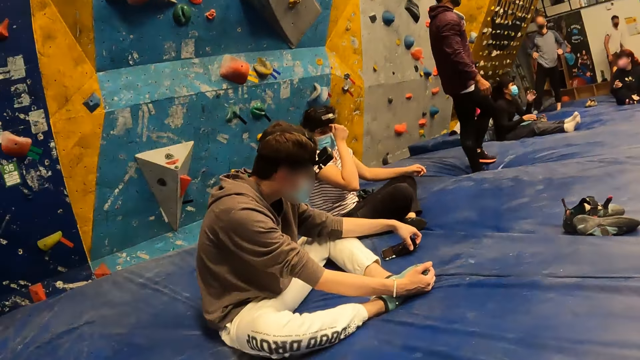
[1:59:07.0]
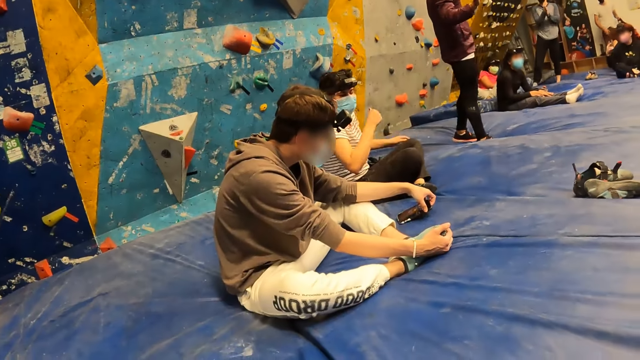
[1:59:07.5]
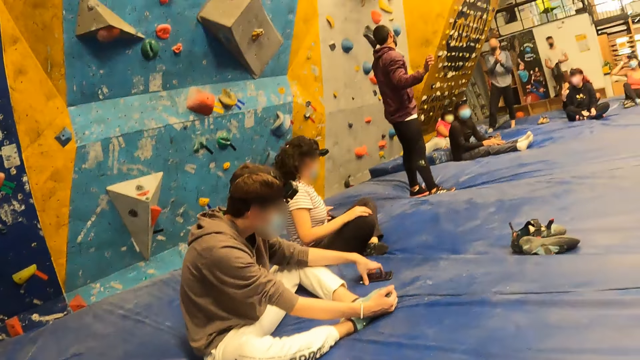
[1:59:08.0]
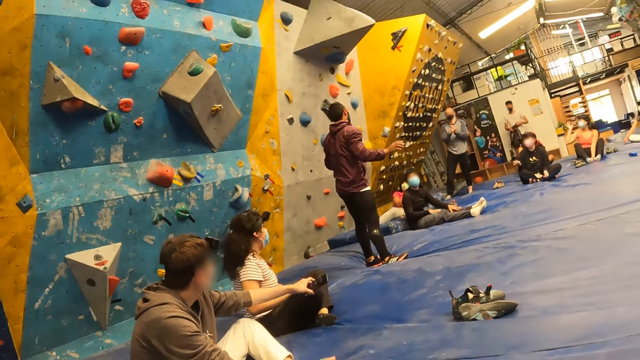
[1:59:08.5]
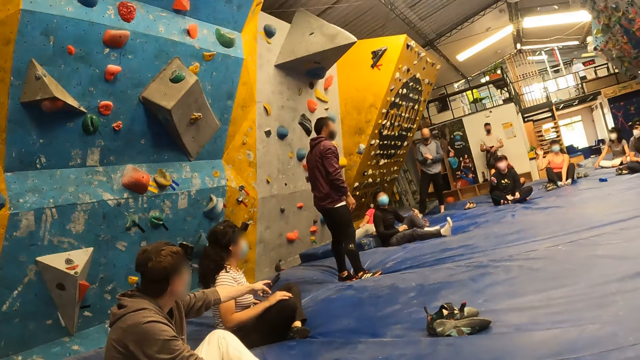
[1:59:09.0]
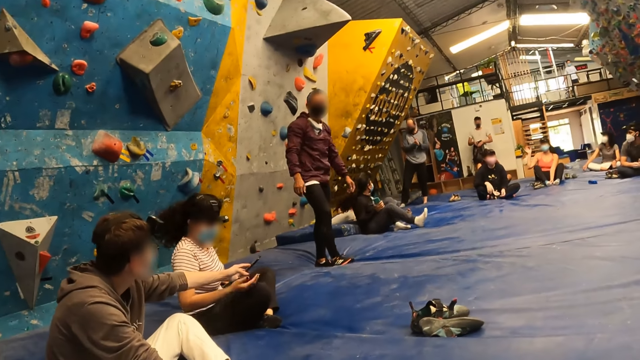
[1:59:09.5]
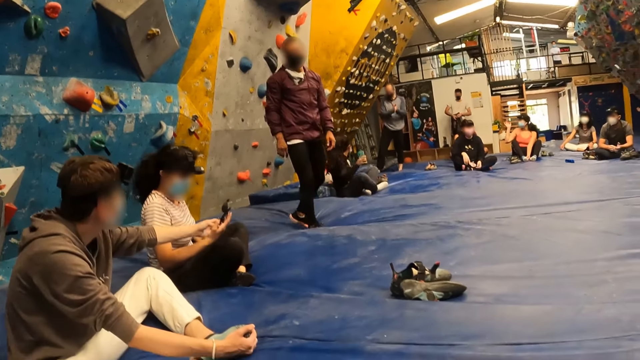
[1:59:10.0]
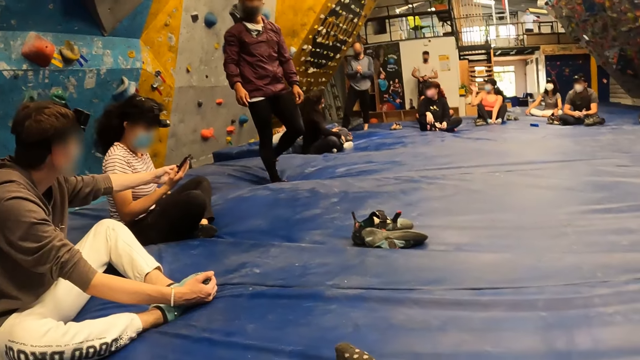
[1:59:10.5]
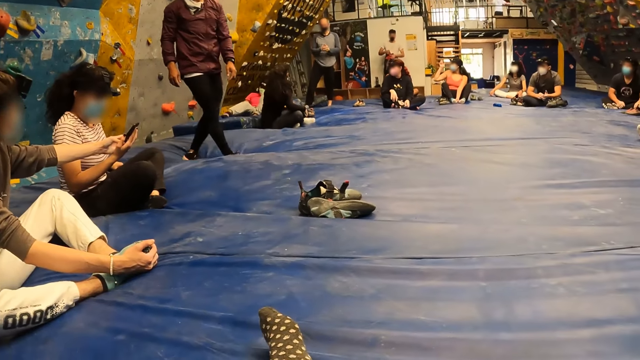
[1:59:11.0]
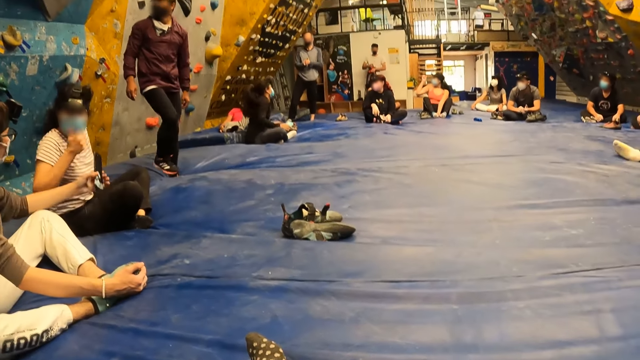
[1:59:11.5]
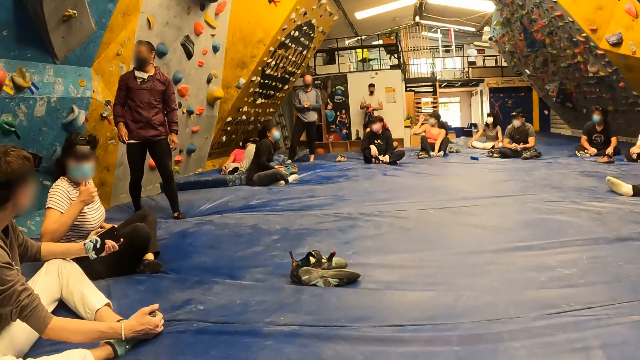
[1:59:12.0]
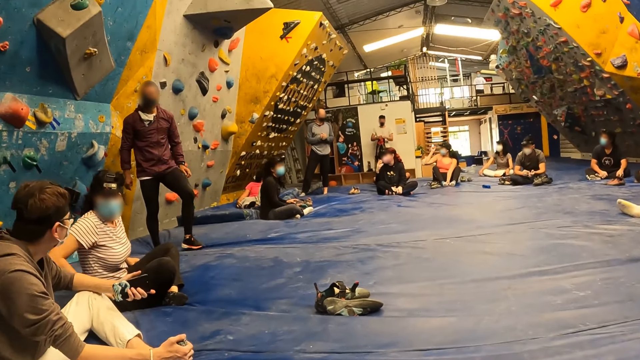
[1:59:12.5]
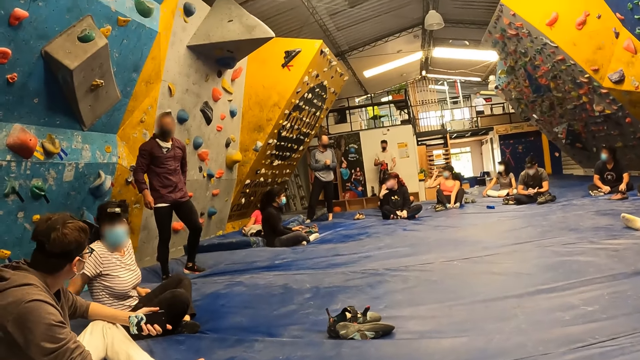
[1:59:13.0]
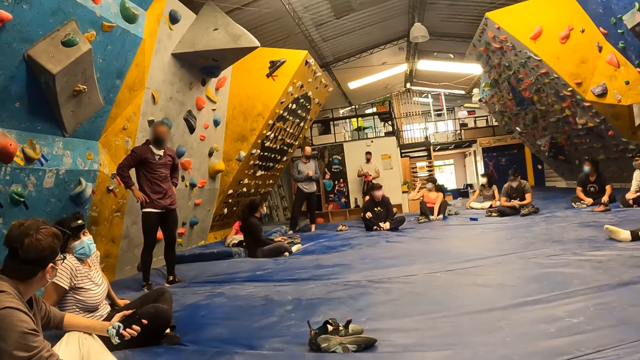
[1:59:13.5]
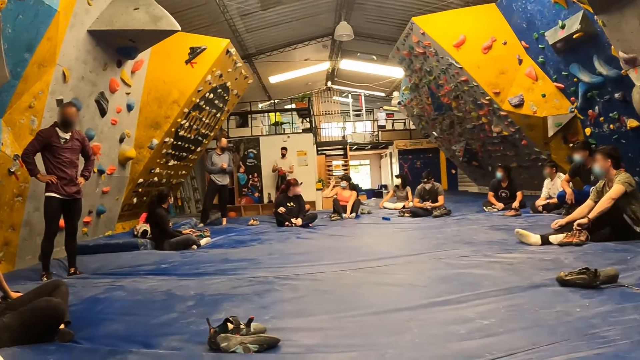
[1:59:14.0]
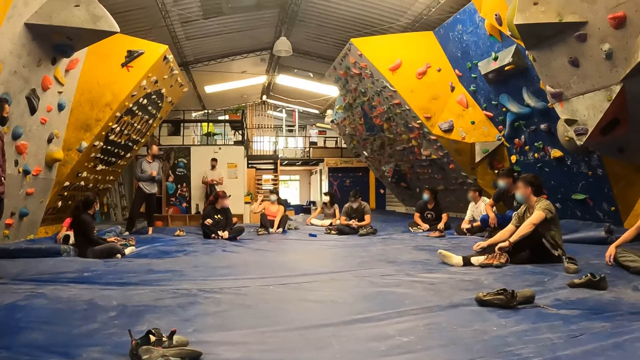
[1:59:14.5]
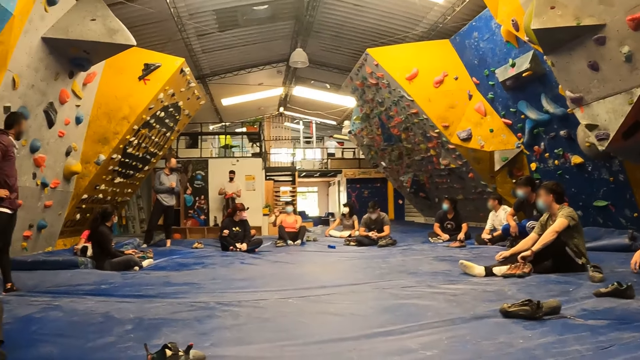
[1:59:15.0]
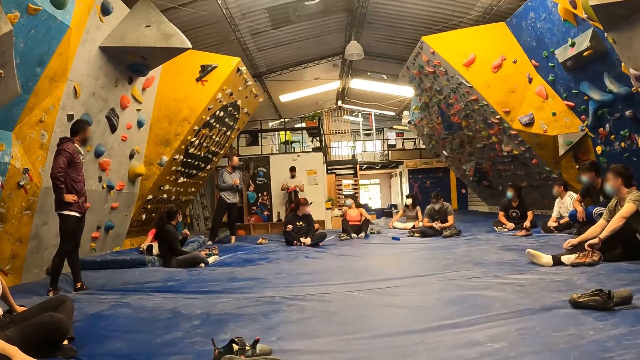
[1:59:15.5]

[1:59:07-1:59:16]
A man drops a phone in his left hand on the floor. The man picks up the phone from the floor with his left hand. The man passes the phone in his left hand to a woman. The camera wearer looks around.

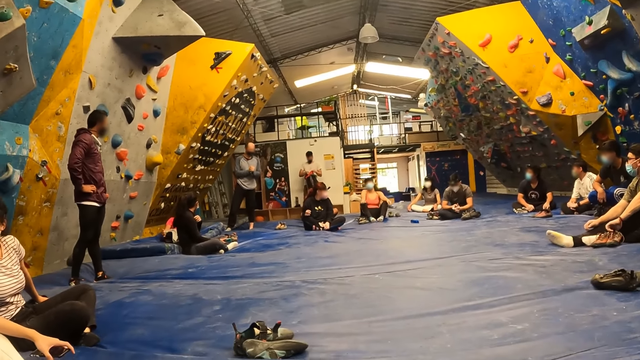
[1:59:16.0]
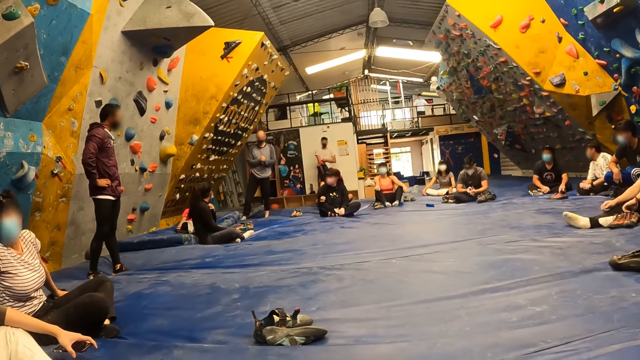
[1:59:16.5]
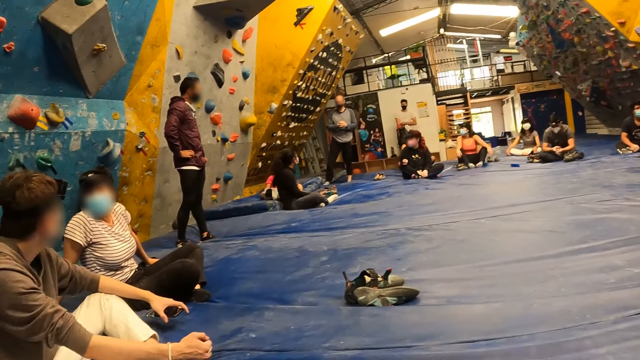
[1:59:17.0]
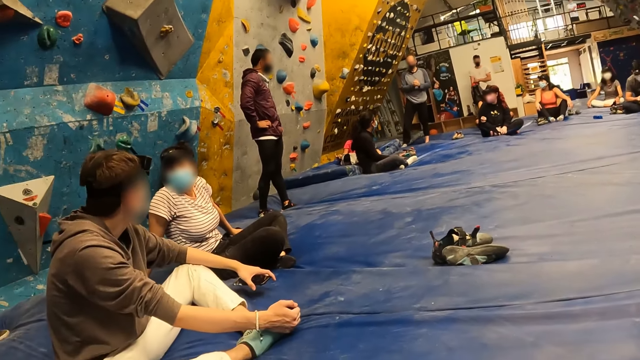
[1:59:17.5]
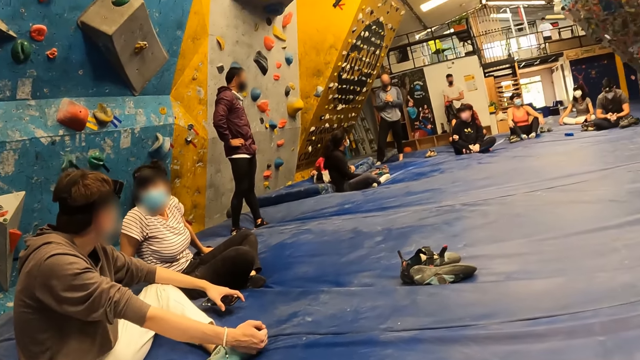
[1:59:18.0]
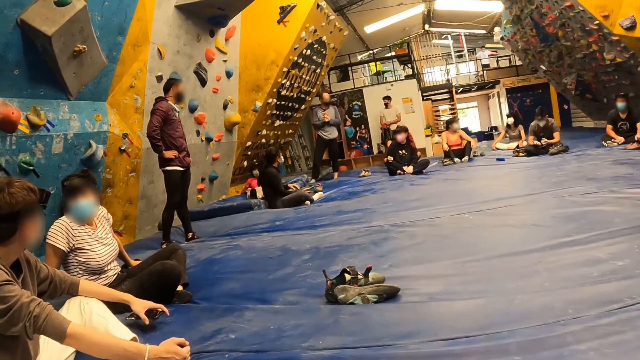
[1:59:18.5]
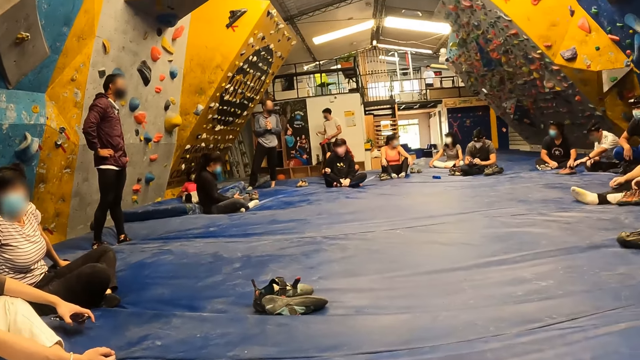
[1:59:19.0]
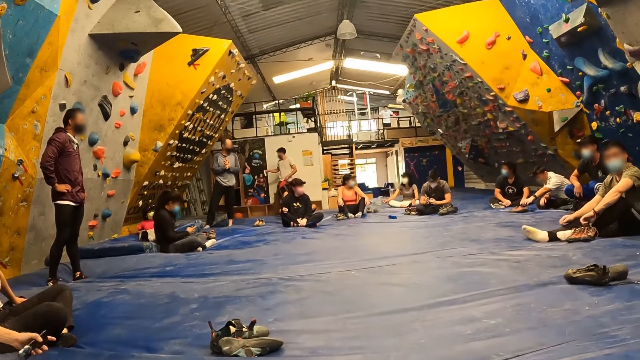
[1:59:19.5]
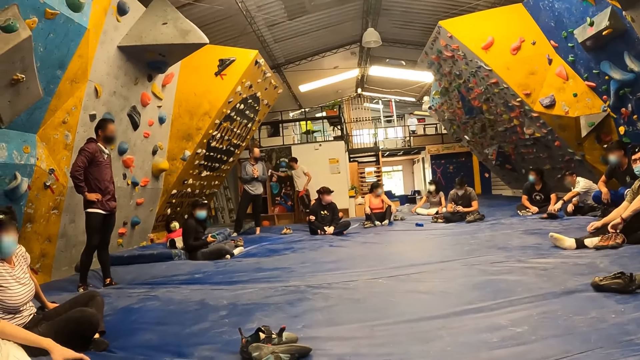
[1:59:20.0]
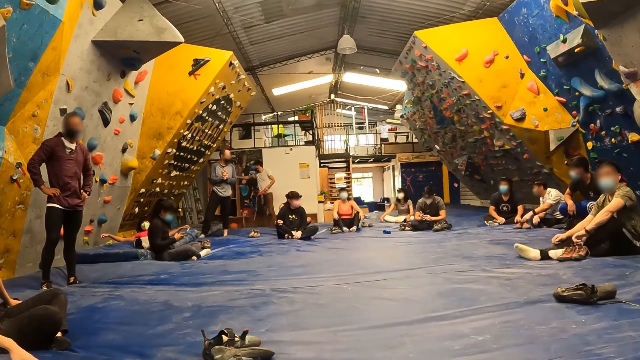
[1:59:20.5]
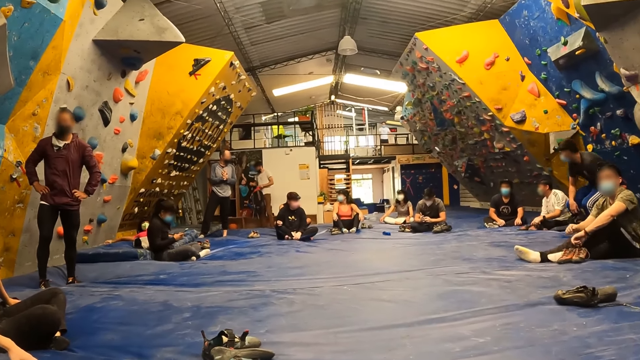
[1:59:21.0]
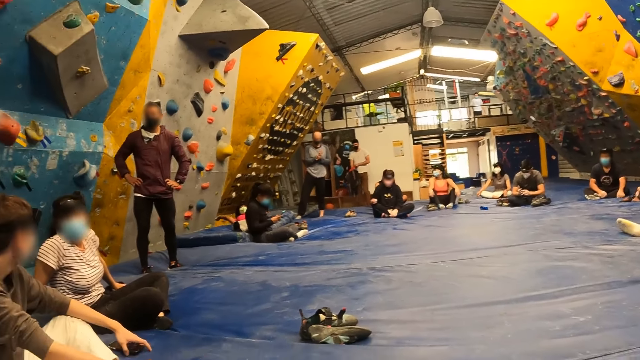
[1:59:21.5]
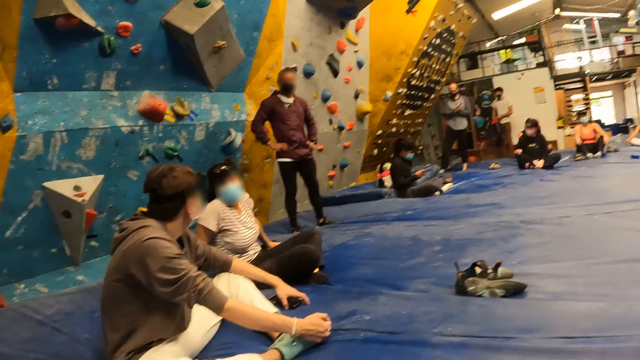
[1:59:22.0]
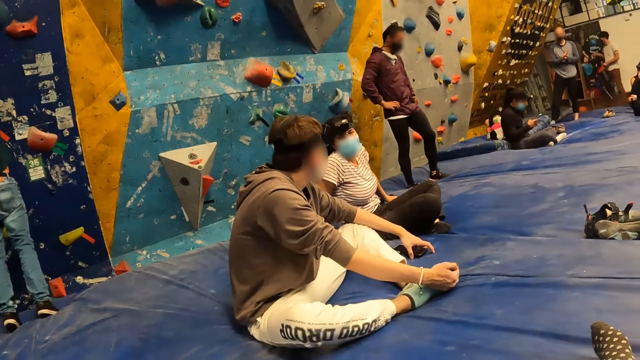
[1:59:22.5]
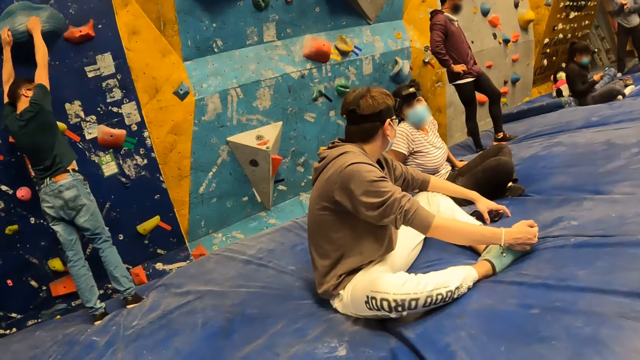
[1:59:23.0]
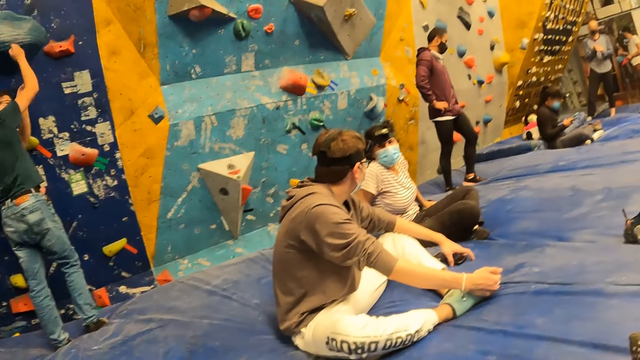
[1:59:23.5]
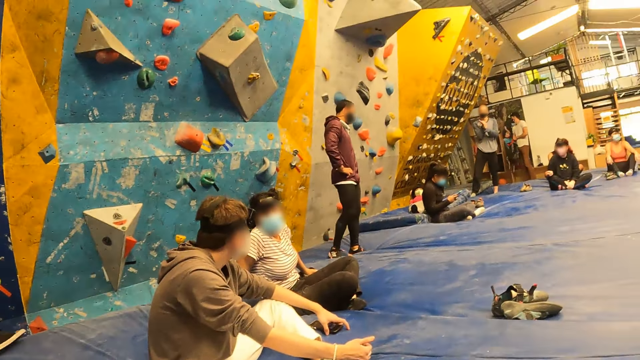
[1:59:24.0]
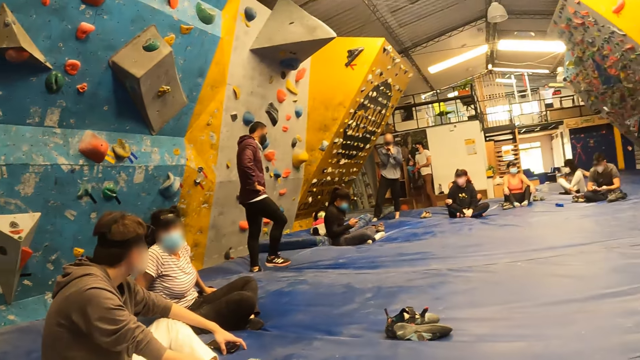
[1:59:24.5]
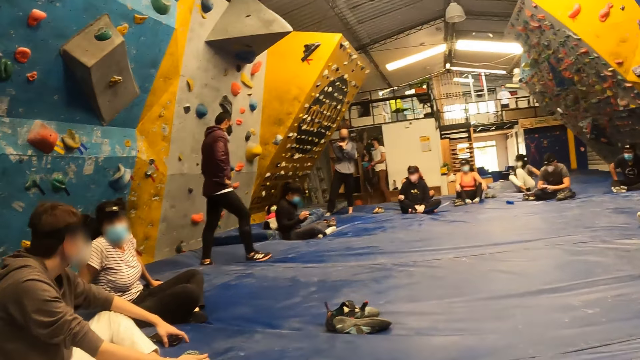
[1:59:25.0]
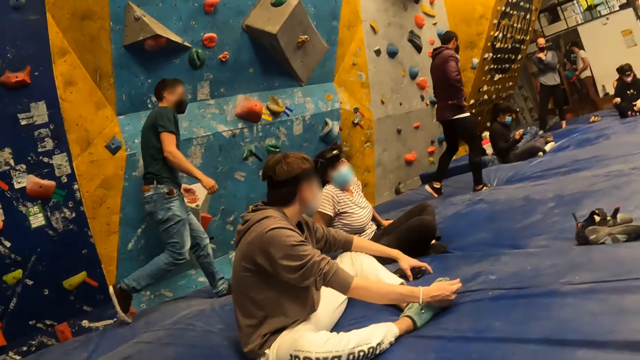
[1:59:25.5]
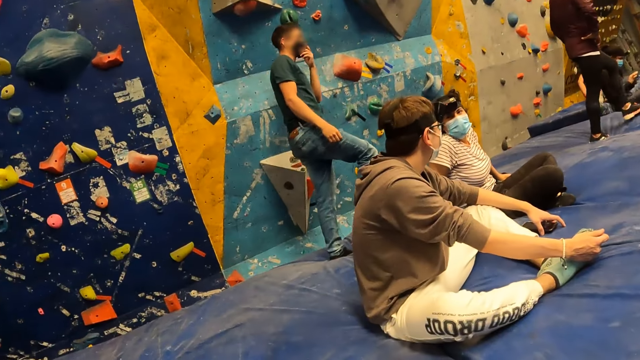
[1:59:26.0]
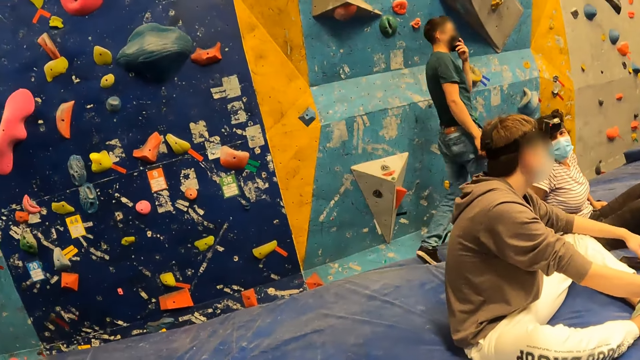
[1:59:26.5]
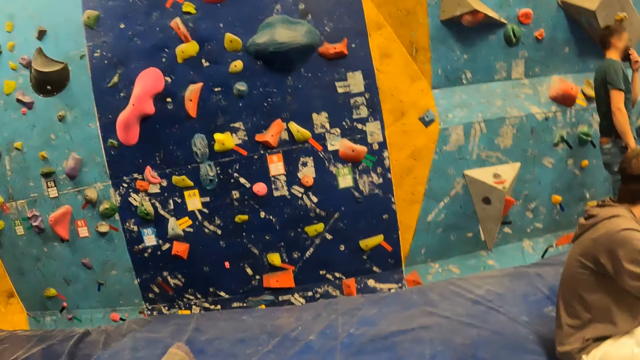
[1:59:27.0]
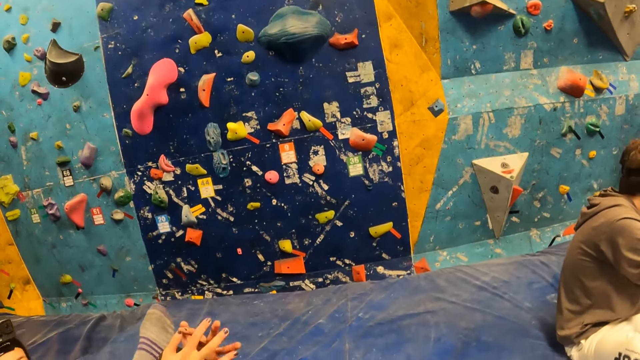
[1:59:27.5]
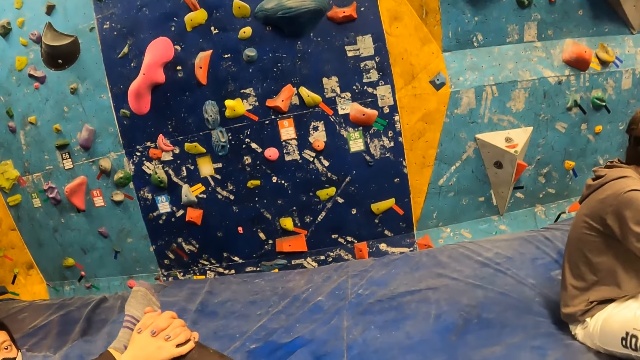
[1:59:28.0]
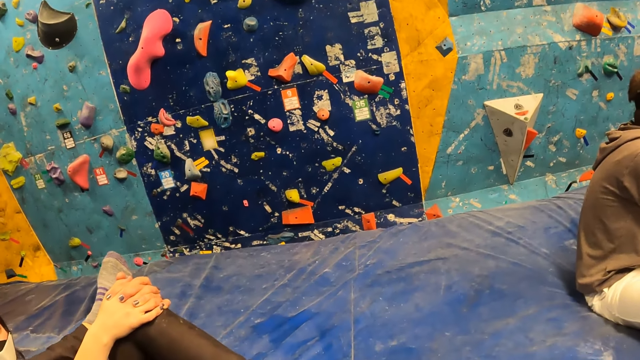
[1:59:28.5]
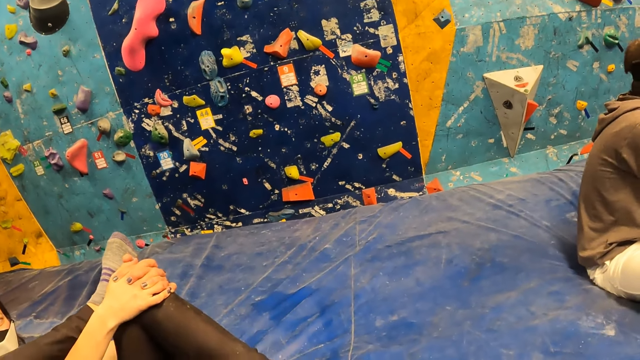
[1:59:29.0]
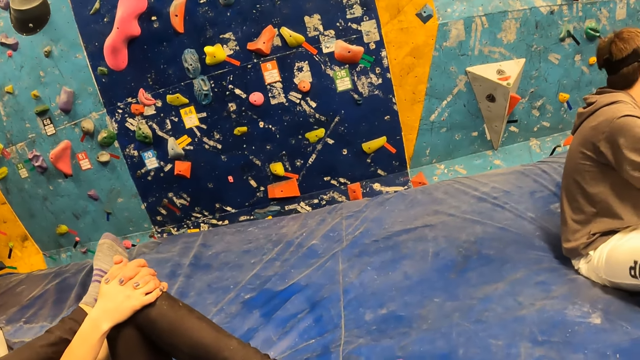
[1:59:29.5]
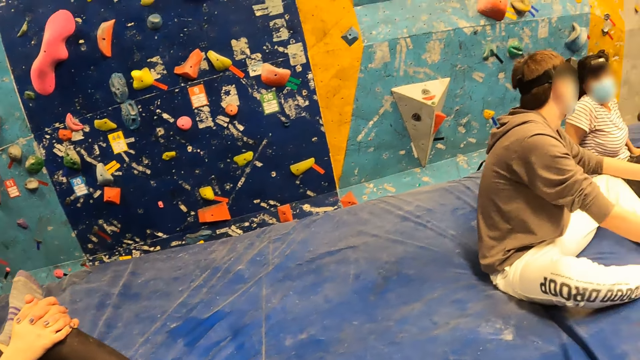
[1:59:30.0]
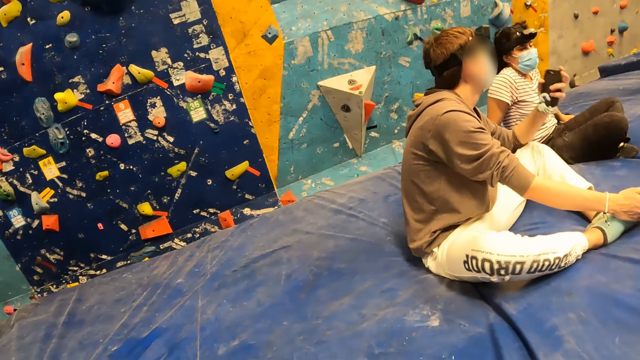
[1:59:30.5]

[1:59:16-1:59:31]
A person interacts with another person. A third person moves around. A fourth person walks.
